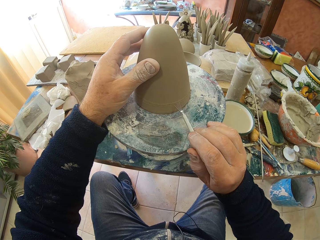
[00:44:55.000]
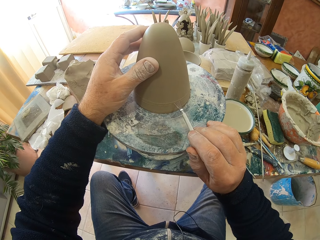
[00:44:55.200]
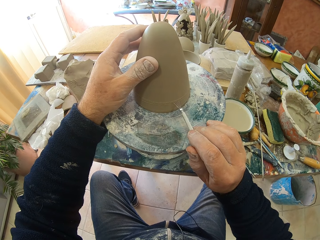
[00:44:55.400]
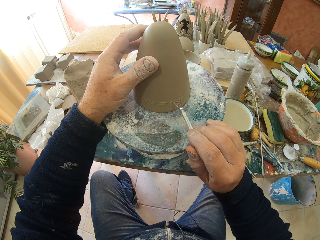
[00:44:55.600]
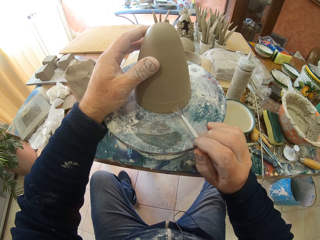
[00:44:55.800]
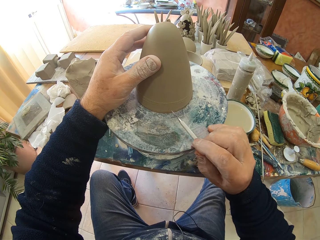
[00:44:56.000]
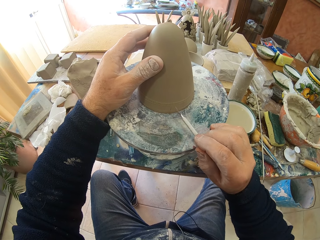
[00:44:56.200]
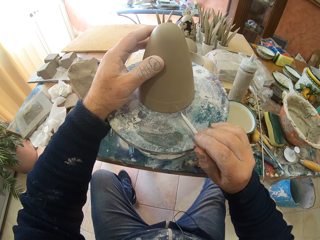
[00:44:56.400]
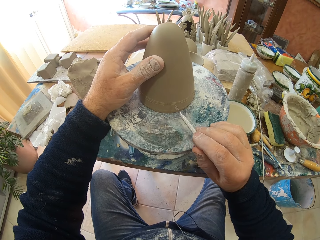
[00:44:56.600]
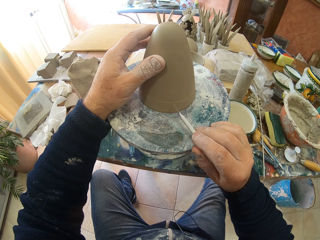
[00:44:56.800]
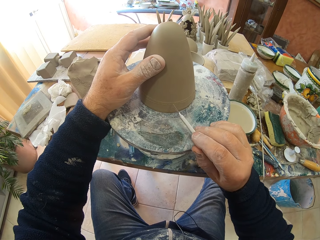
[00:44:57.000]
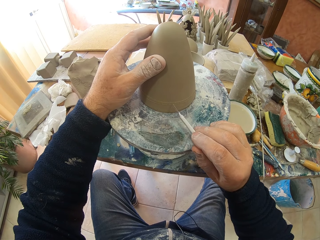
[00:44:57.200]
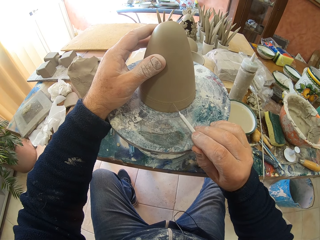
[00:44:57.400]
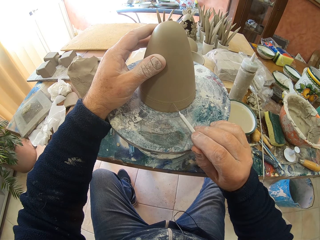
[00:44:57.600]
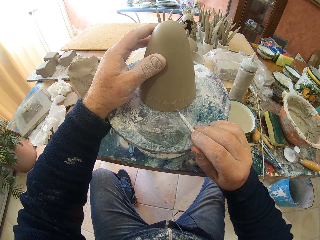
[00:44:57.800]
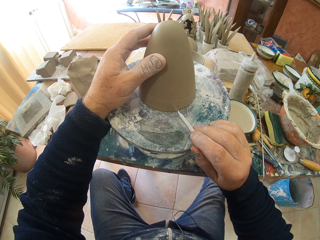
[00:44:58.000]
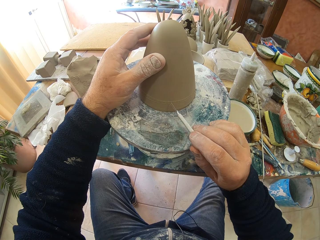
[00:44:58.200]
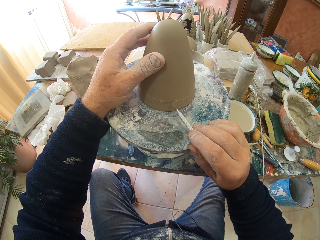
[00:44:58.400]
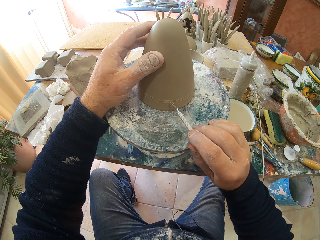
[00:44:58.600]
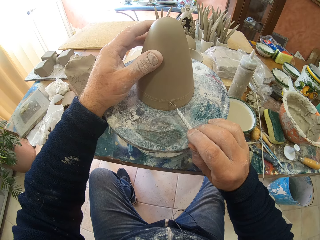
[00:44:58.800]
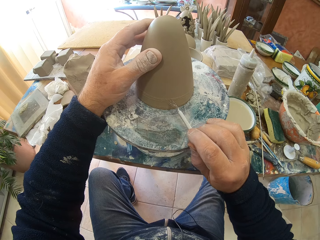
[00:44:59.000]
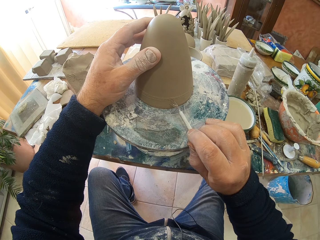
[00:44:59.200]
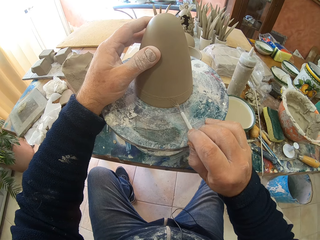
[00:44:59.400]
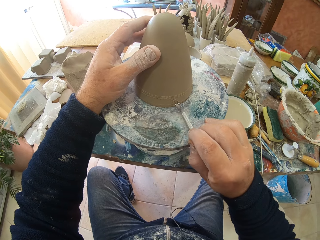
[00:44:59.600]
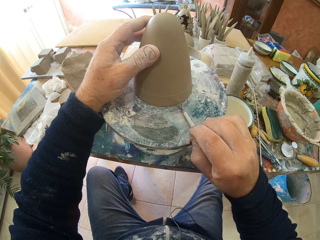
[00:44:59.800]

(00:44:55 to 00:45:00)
The camera wearer sculptures clay.

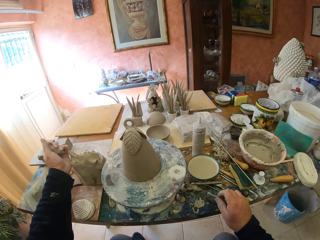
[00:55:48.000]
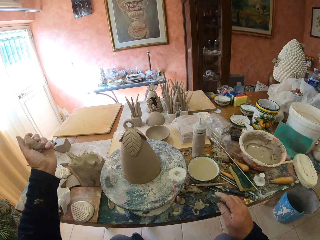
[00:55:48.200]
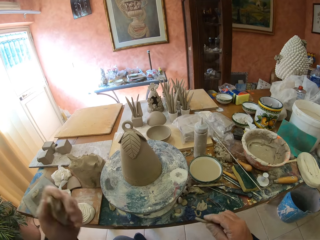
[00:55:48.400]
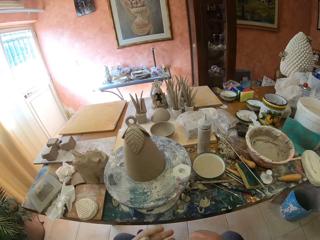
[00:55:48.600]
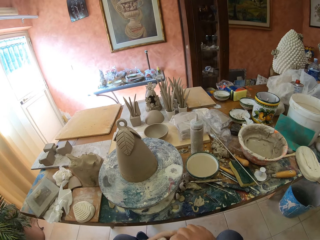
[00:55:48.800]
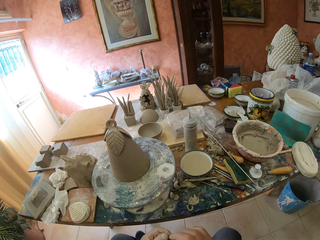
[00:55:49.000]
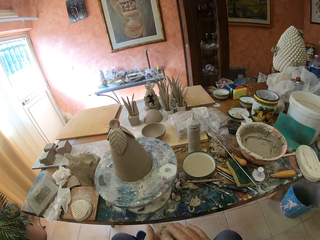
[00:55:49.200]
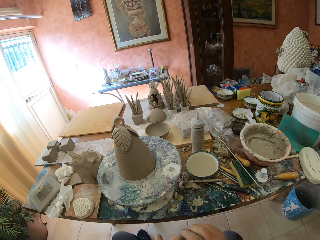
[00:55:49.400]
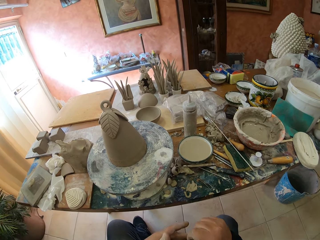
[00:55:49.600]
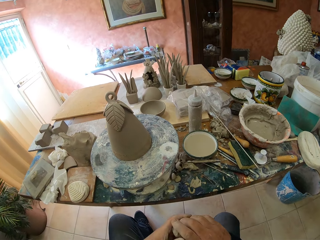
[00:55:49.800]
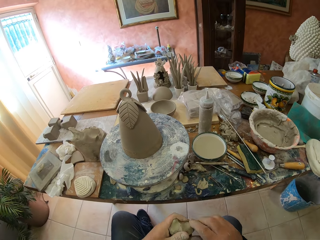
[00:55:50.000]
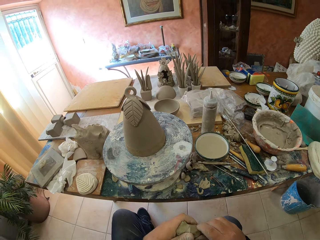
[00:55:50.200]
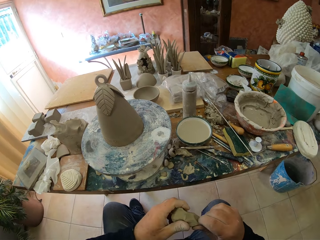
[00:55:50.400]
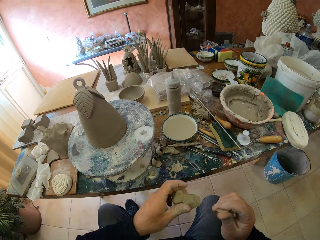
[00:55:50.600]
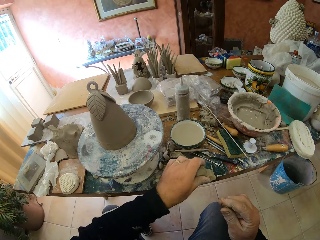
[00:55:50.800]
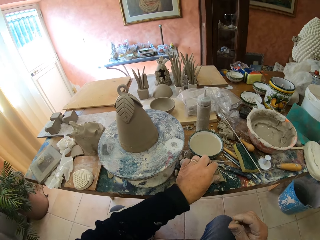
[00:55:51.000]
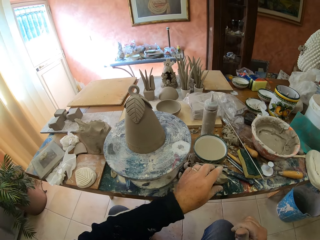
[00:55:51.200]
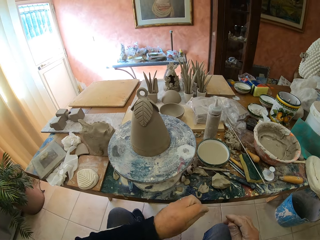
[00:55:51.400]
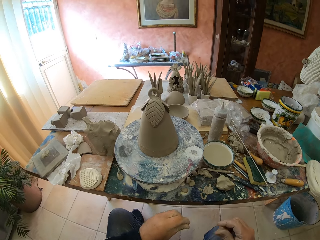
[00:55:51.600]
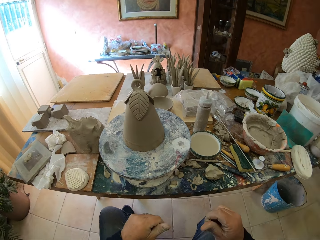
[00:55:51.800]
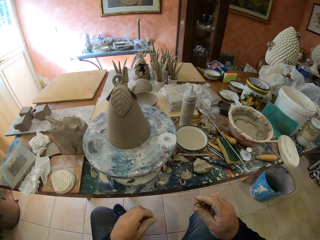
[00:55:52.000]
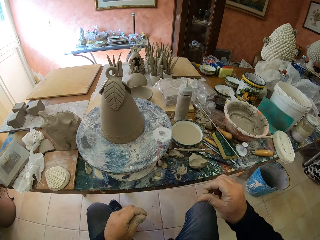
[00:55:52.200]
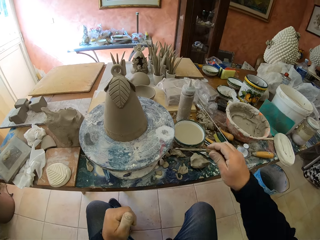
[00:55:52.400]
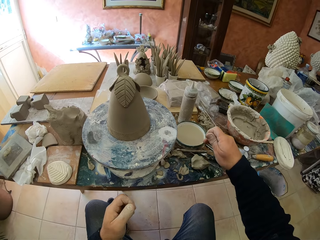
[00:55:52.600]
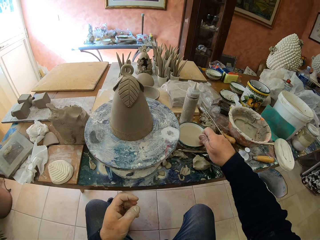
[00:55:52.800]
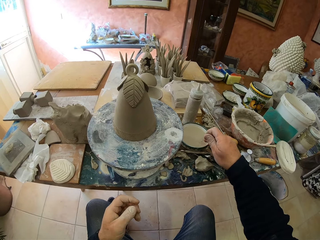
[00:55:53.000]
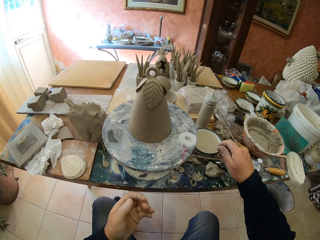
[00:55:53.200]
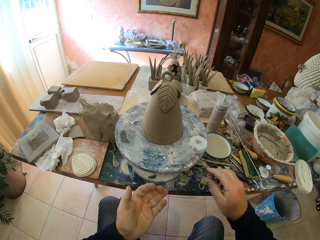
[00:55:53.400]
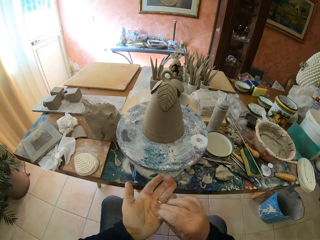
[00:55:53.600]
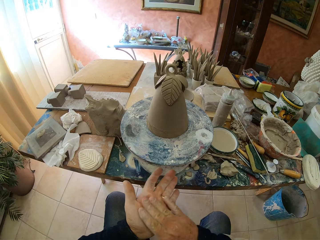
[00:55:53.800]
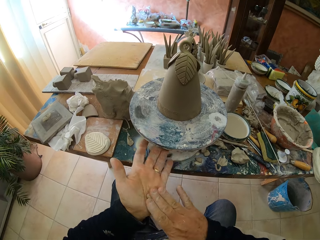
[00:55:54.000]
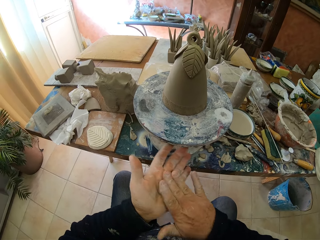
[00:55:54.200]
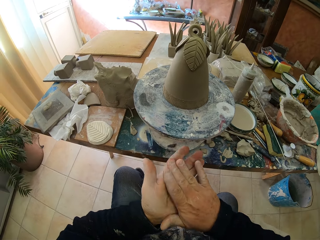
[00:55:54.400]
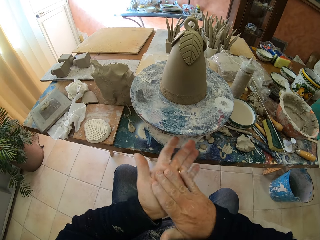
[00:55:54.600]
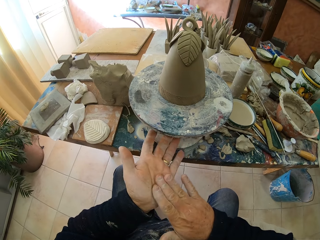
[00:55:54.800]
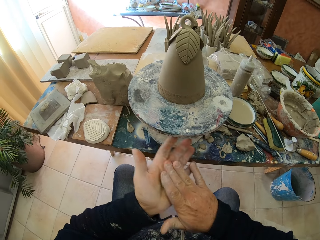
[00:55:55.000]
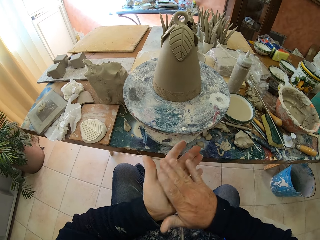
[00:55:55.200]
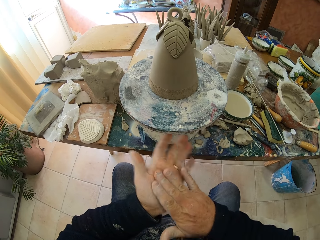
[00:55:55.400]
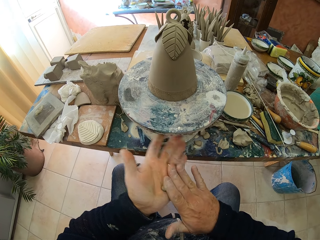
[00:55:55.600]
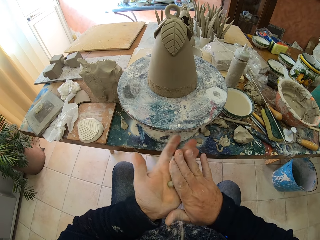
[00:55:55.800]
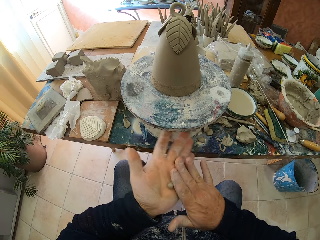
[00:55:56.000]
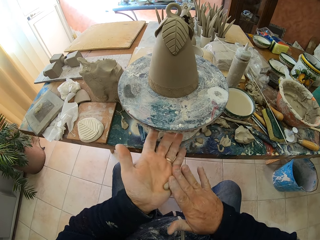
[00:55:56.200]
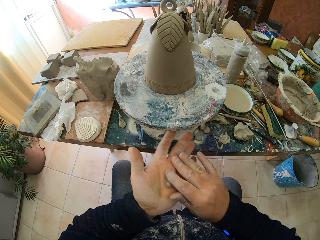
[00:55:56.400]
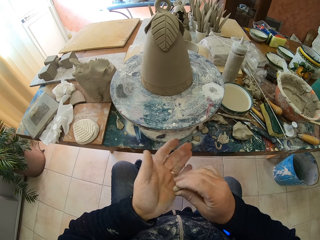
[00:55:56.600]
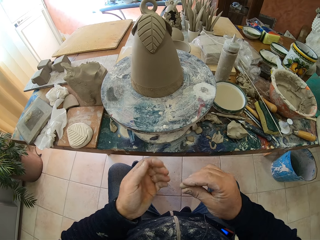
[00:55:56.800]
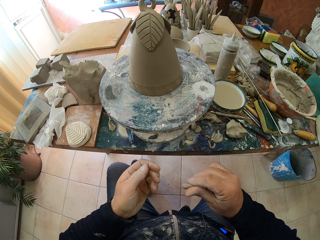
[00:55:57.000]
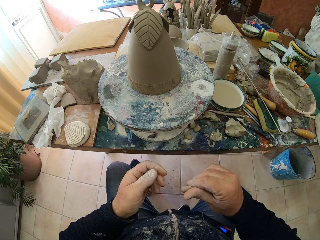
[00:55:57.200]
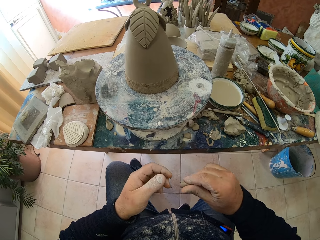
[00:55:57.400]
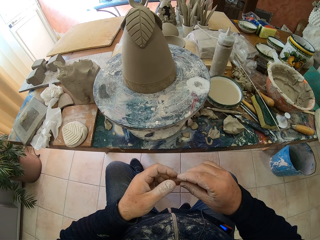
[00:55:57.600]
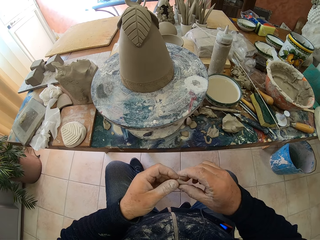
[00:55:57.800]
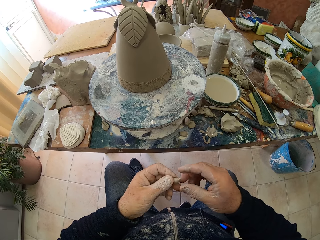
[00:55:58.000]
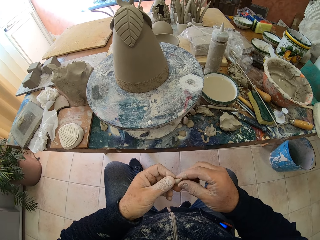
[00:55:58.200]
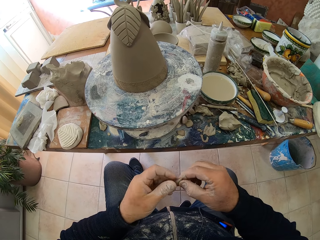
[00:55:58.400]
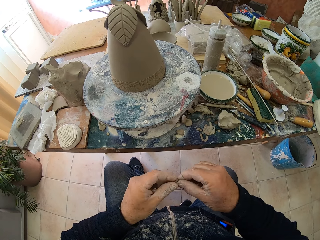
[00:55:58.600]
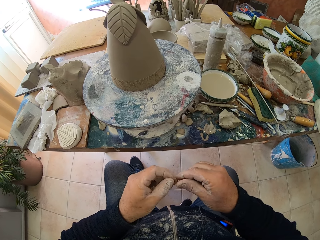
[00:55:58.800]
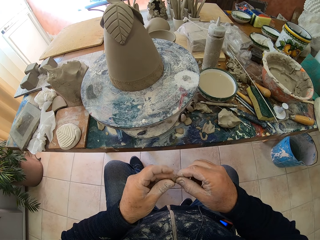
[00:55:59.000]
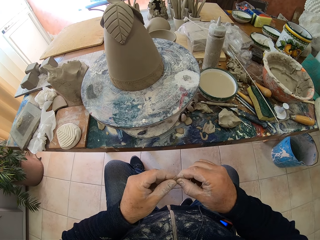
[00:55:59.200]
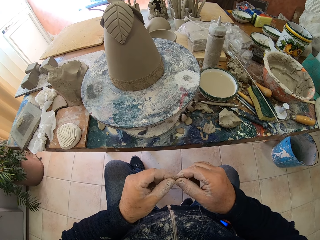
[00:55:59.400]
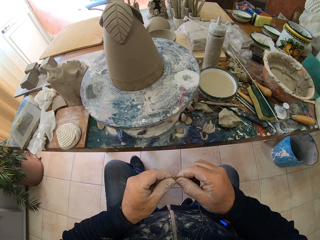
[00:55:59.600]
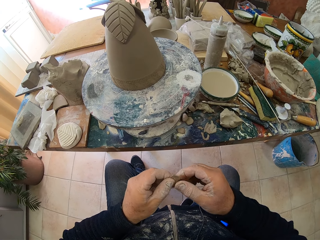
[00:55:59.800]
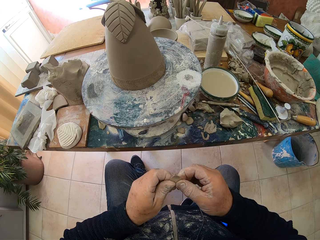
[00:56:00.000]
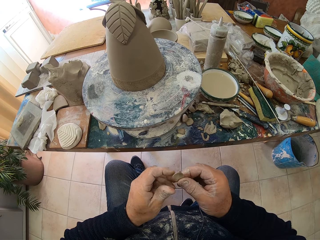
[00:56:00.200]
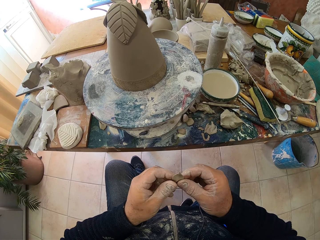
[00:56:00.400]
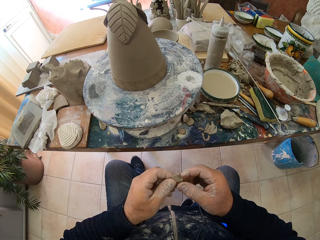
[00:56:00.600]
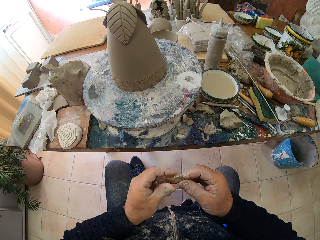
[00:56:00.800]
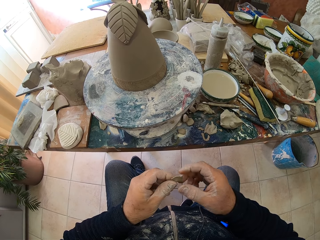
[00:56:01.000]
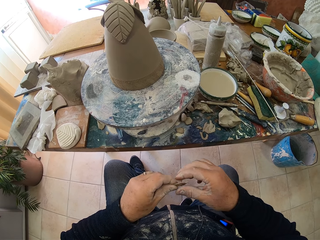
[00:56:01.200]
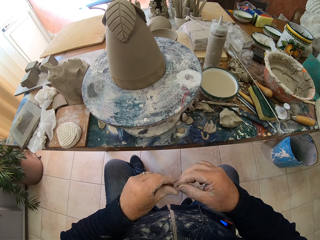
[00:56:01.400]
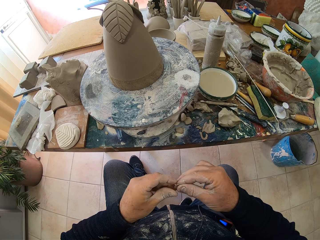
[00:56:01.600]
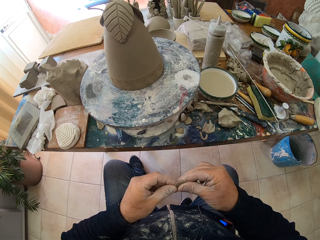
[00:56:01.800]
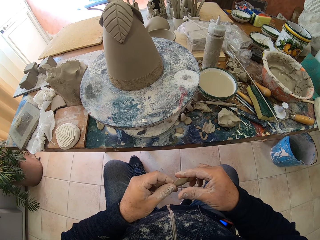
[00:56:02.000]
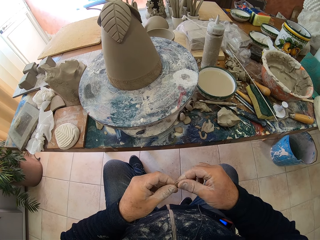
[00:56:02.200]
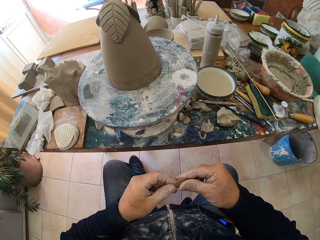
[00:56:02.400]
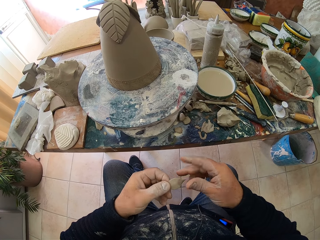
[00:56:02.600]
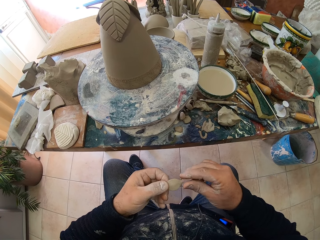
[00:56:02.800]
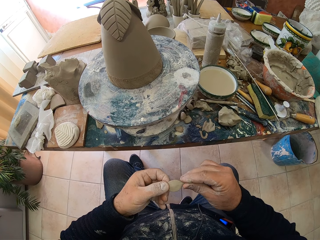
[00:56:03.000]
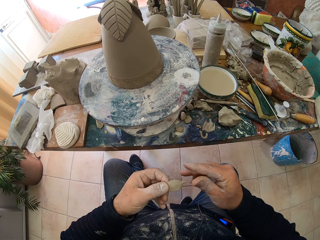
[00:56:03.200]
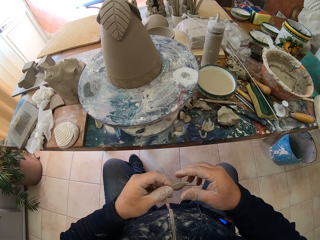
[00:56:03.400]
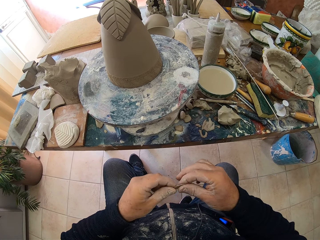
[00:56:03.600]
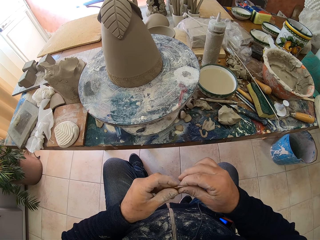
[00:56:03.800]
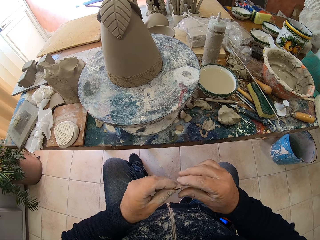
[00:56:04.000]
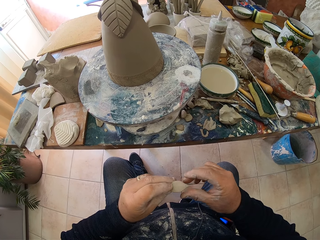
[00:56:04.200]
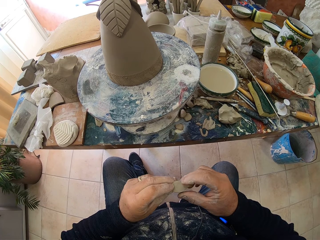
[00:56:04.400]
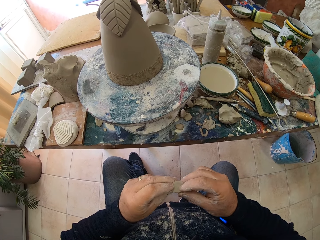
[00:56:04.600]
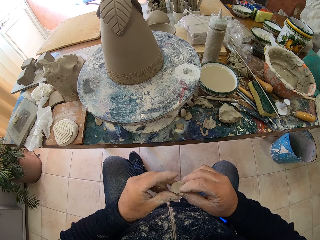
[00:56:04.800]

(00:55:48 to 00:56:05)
The camera wearer picks some molding clay. He cuts the molding clay. He touches the liquid in the bowl. He molds the clay on the hands. He rubs the clay in his hands. He makes a leaf. He shapes the clay.
